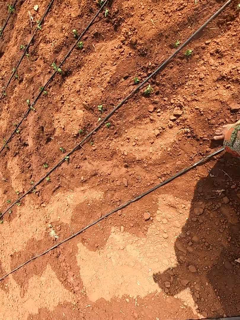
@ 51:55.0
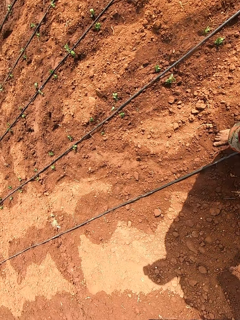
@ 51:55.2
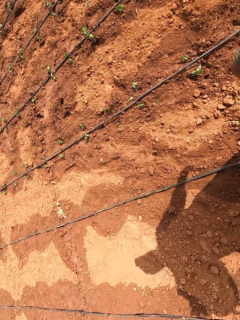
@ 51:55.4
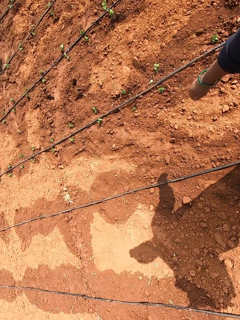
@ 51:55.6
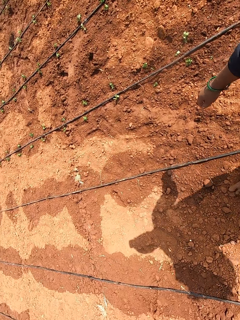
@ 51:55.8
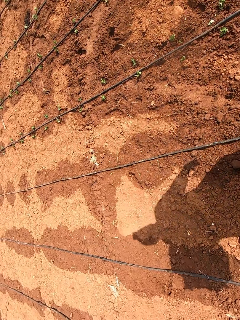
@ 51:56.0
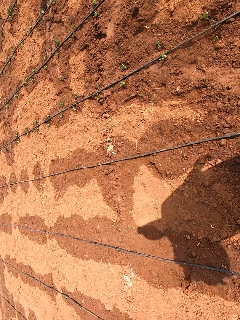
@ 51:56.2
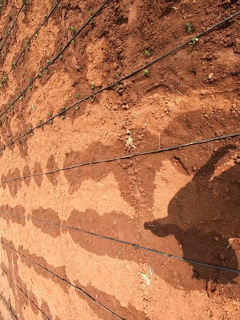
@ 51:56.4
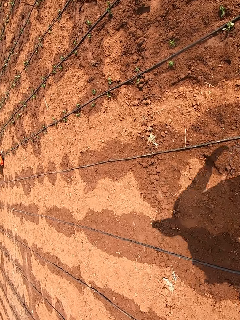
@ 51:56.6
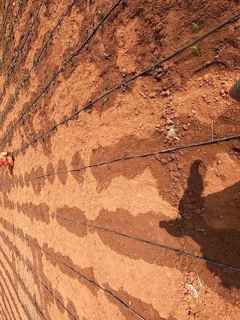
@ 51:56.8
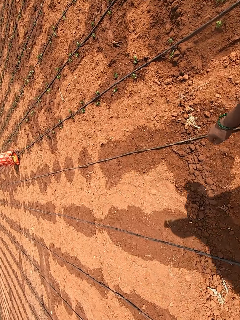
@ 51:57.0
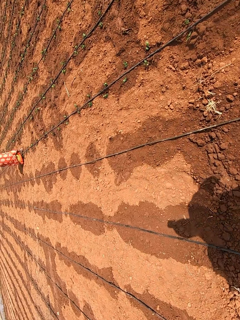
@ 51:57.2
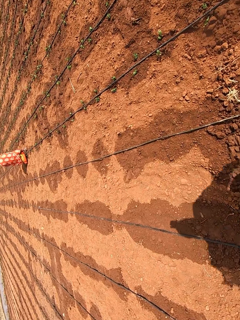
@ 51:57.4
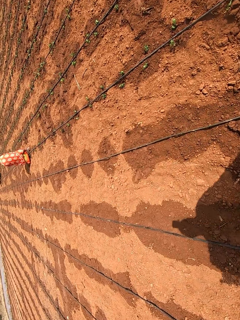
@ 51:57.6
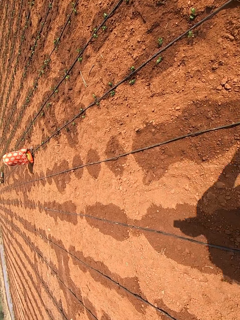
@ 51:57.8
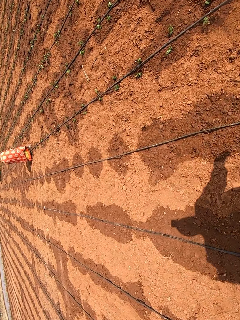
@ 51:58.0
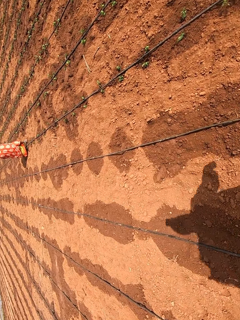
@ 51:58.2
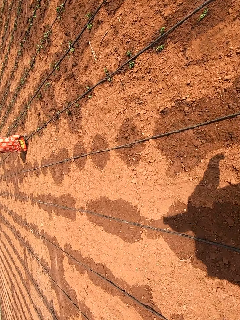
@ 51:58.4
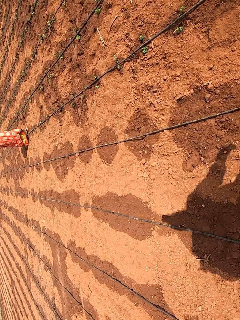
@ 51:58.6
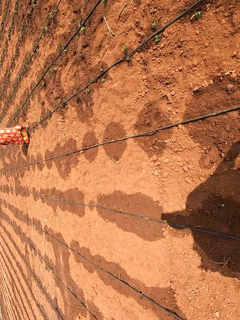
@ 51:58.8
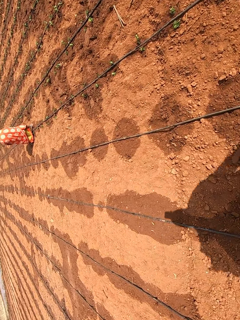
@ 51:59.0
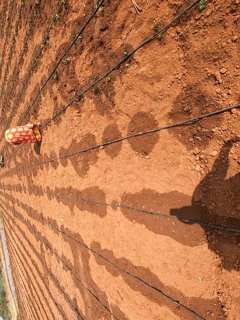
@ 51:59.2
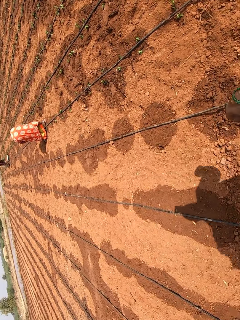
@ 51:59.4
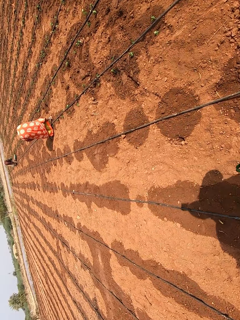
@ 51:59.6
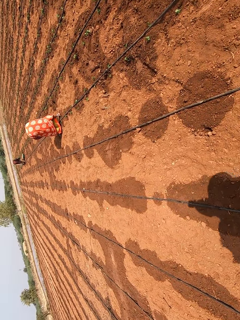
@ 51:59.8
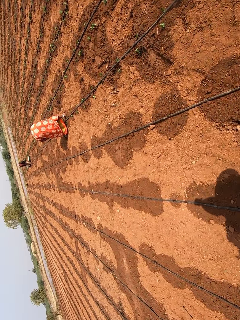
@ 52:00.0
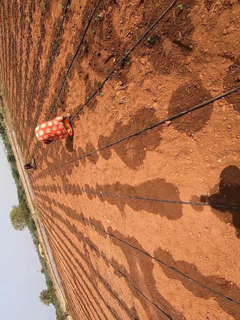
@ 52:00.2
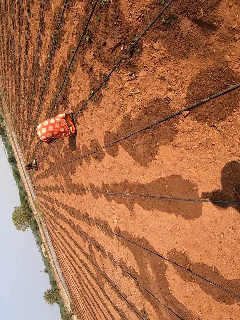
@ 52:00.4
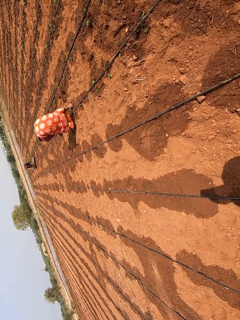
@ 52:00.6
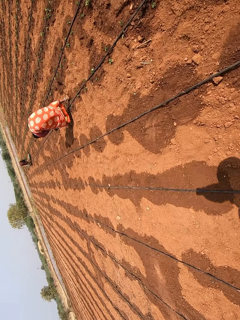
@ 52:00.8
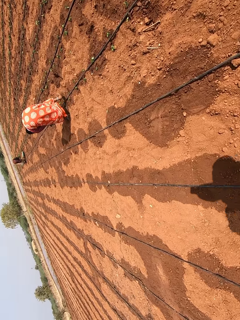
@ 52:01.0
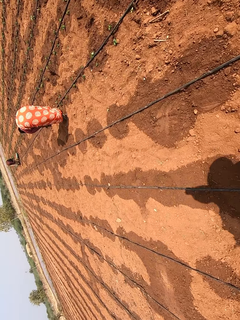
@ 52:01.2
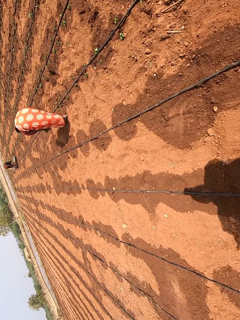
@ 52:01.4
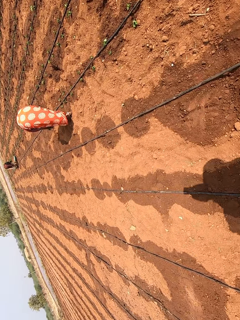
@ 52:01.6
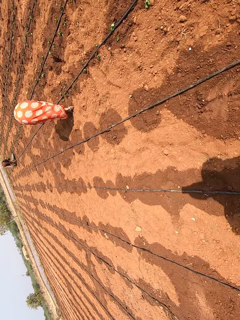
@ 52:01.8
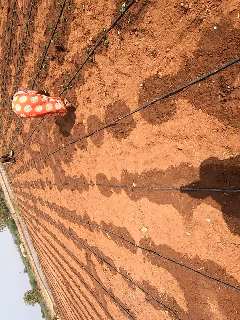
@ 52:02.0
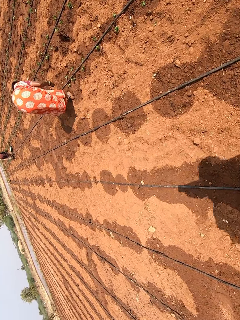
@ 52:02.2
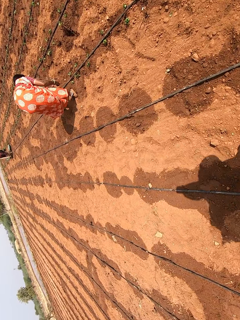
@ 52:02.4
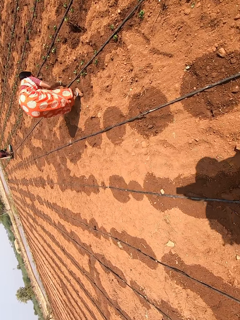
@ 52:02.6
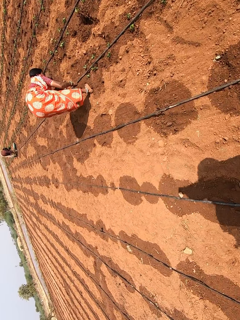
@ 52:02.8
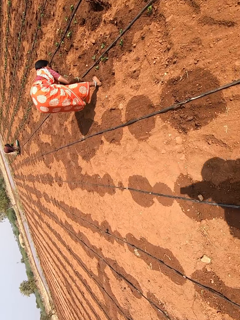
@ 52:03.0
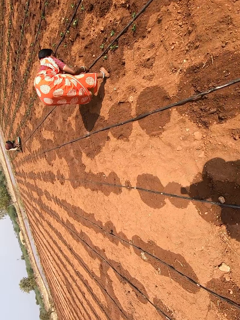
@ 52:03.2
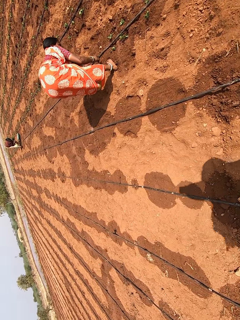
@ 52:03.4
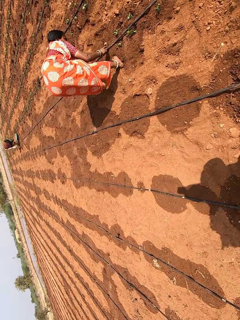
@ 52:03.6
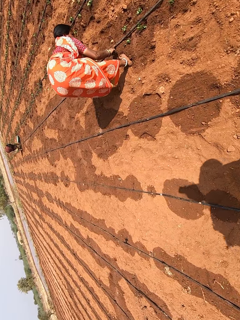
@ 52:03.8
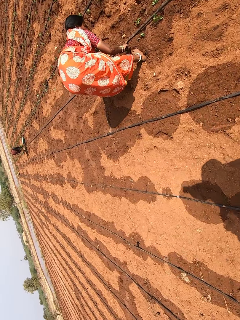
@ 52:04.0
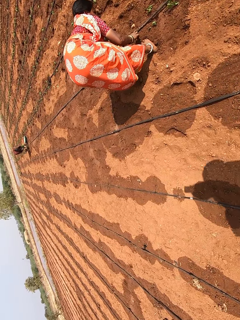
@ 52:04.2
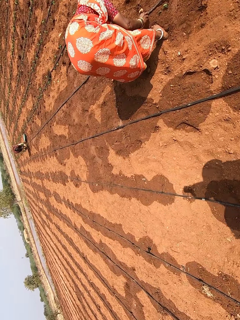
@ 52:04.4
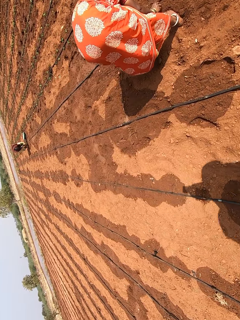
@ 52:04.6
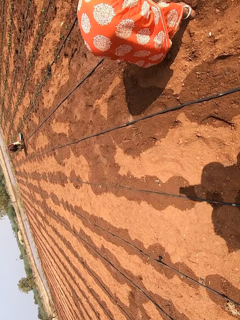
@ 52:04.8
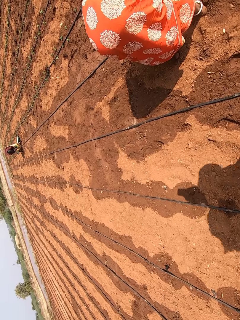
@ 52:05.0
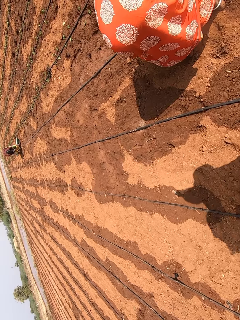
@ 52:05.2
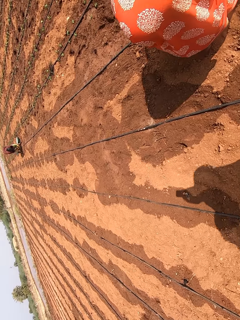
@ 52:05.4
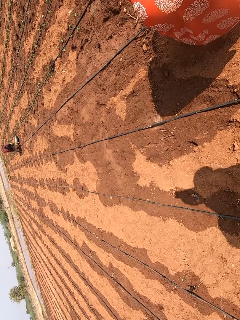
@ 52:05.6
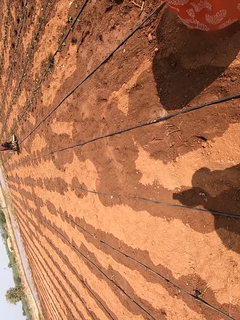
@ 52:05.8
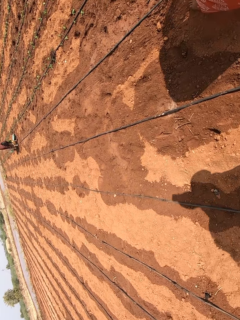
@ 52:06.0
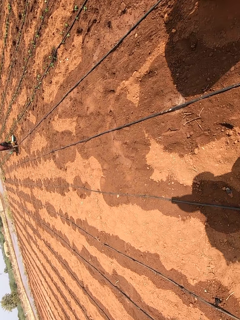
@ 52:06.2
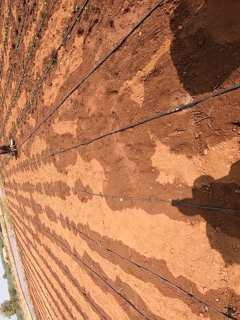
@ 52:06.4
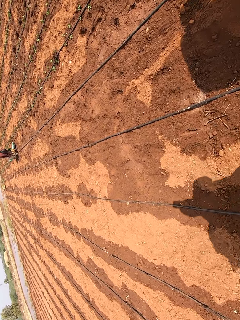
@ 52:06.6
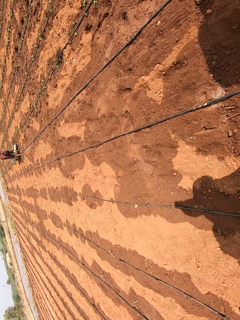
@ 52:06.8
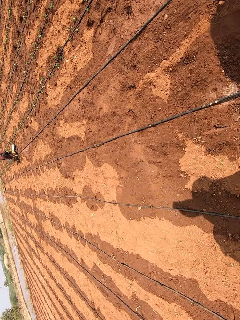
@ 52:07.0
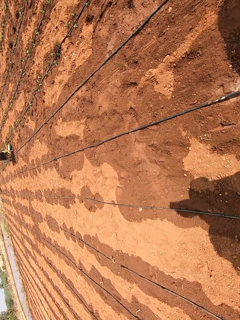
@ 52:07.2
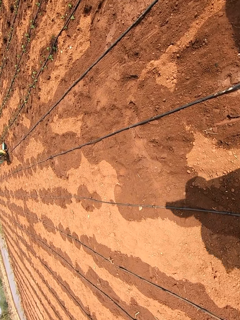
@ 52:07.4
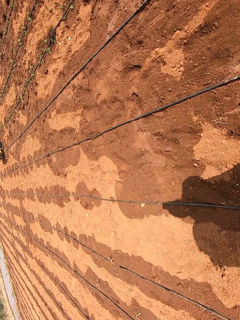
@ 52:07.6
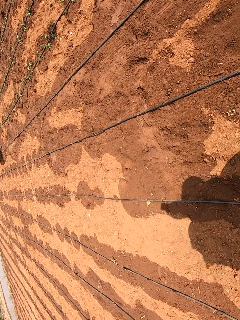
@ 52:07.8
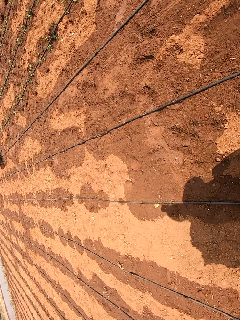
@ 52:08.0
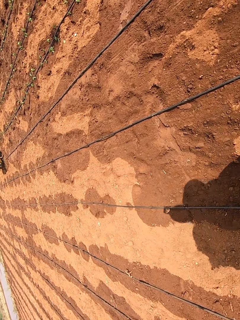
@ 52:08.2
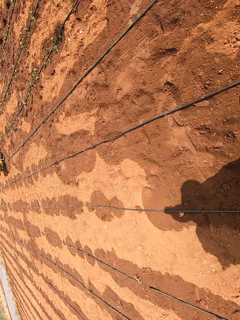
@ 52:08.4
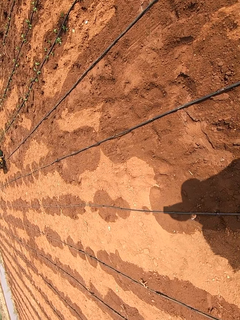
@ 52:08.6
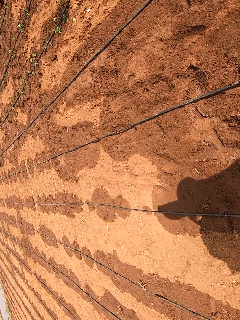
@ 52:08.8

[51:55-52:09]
A woman plants seedlings on the farm. Another woman plants seedlings on the farm. The first woman plants lettuce in the ground with her right hand. The camera wearer talks to the first woman.

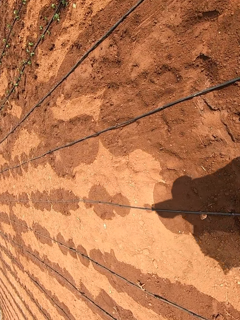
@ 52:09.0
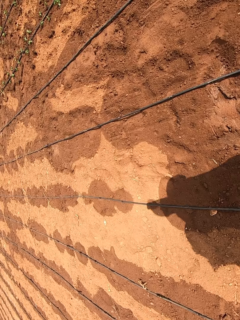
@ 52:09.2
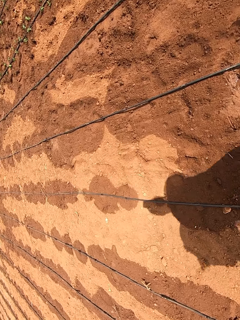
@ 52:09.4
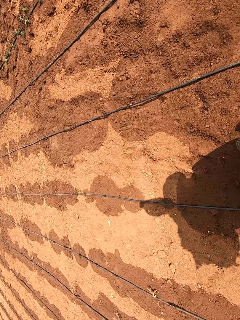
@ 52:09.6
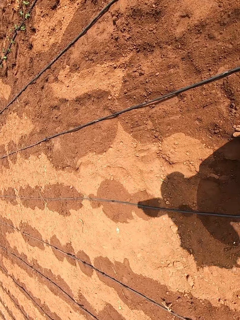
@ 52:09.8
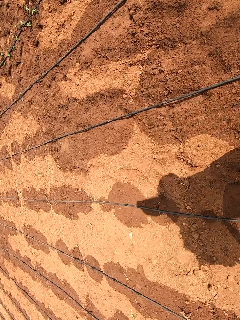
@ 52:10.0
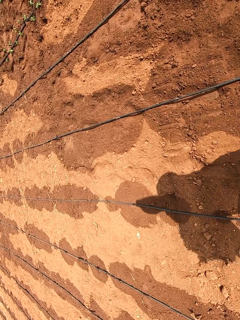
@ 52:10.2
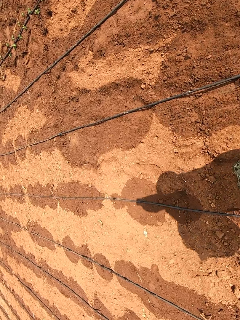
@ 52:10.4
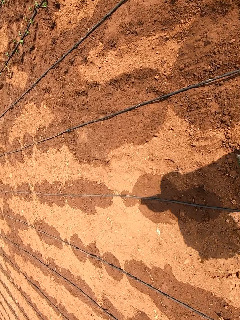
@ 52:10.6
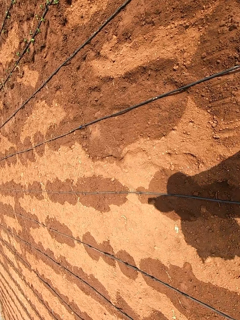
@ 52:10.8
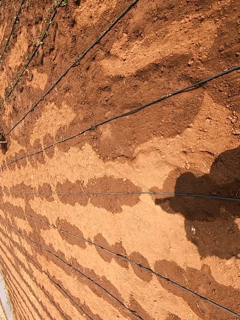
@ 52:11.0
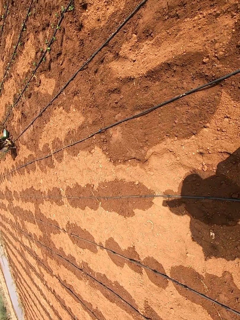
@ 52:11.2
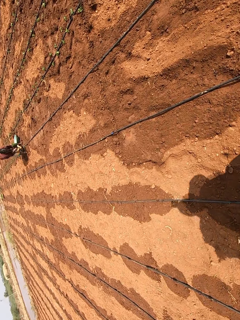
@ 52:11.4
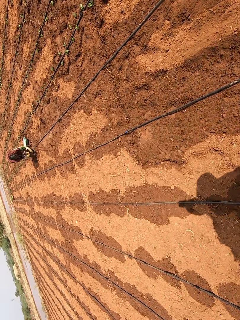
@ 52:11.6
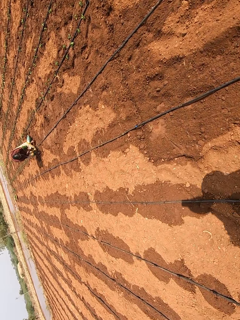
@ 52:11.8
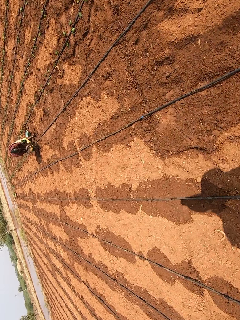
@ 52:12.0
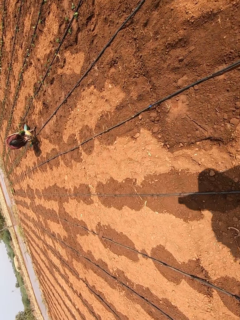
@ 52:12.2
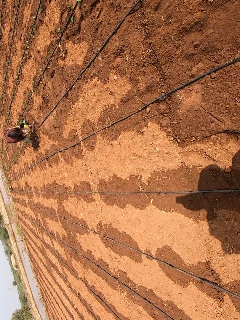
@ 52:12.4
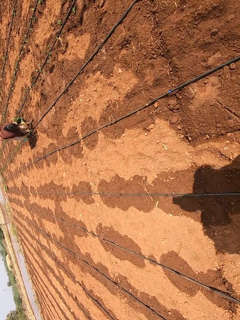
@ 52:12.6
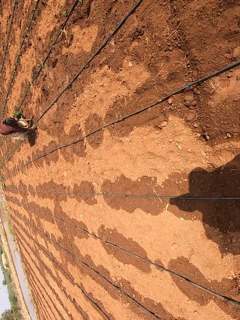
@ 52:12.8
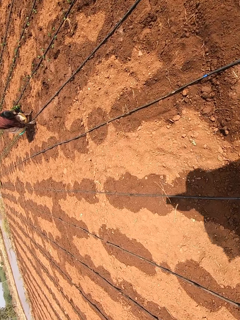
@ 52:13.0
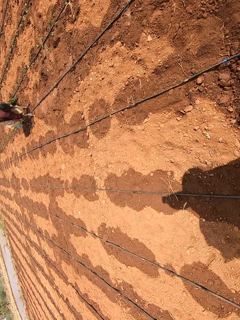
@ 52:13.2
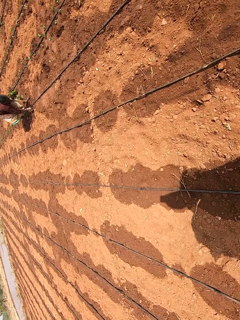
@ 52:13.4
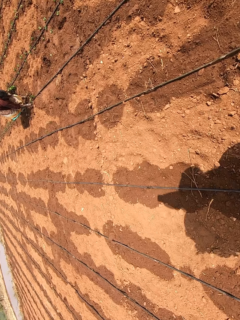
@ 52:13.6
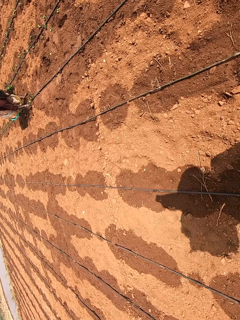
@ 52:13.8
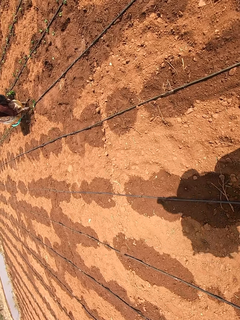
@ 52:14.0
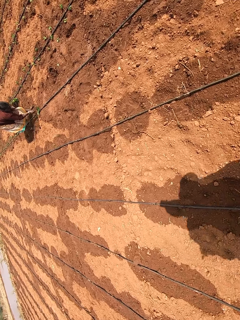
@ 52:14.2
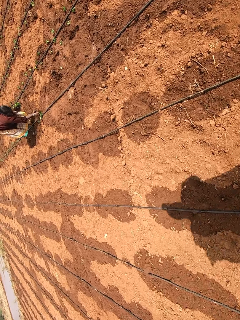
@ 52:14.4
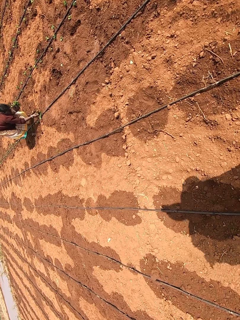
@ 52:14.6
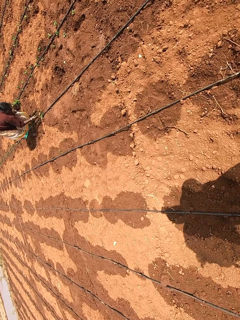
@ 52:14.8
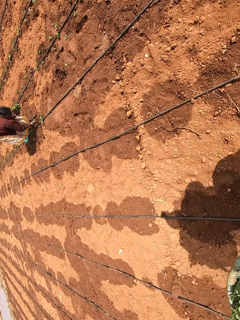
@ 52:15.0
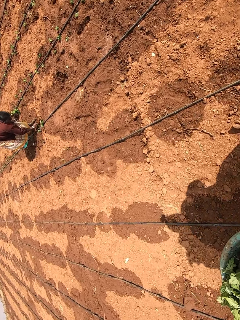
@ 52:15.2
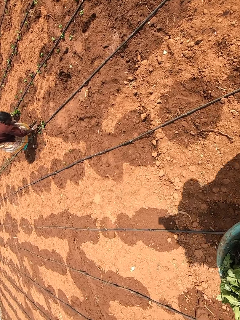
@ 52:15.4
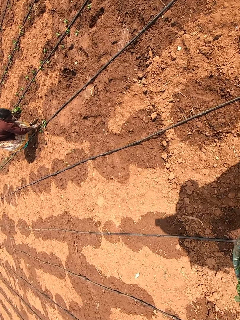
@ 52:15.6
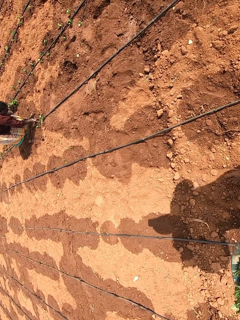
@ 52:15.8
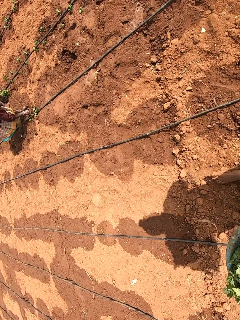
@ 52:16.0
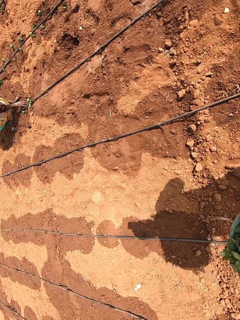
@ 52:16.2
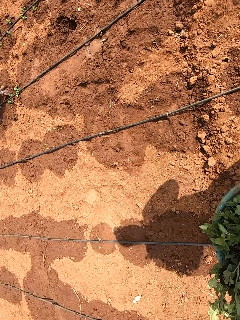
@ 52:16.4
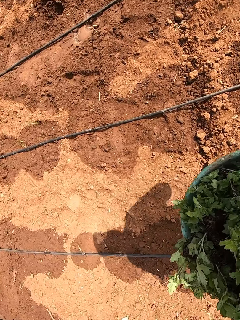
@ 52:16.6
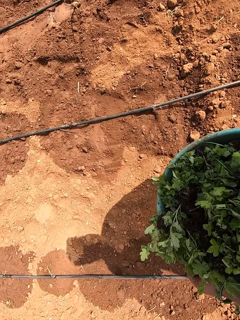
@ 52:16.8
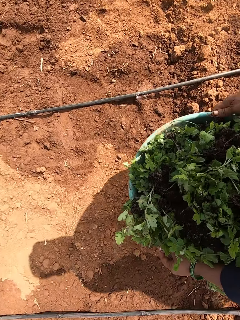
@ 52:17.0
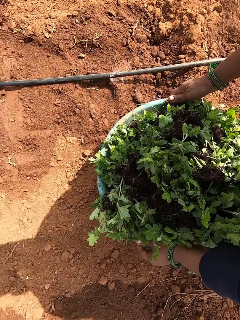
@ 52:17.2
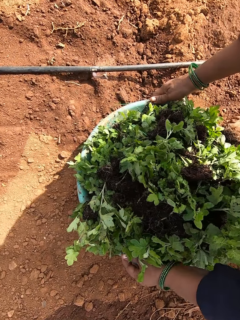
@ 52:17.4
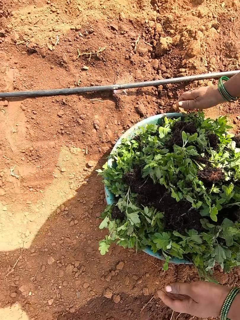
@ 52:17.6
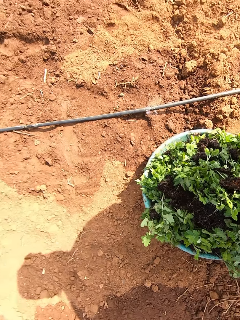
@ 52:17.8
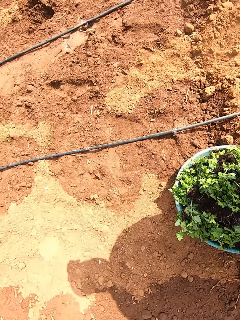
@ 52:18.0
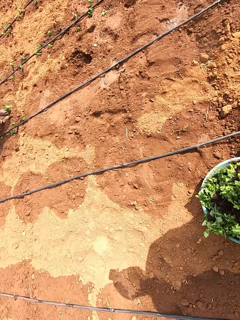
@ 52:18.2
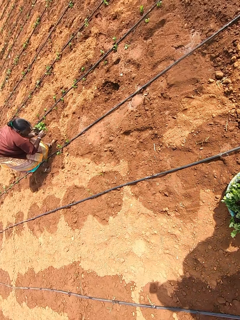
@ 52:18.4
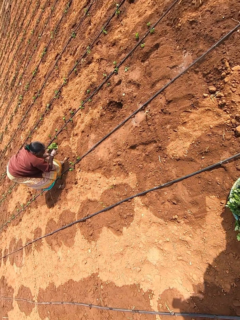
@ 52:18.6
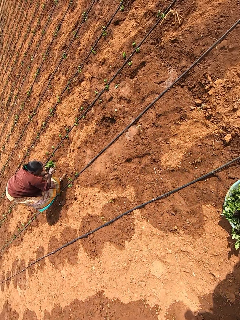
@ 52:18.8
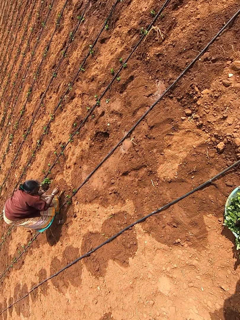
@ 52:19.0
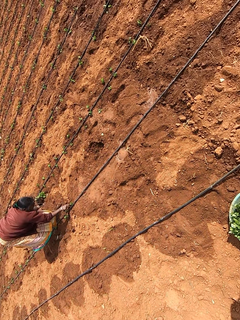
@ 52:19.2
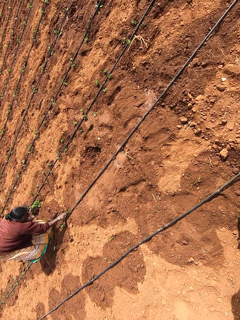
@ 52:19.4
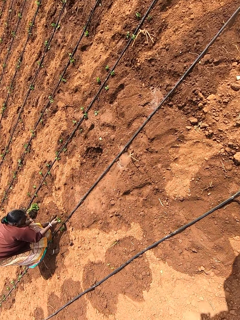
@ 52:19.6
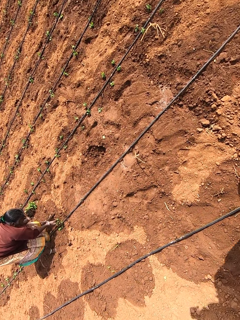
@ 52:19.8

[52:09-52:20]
A woman plants lettuce in the ground with her right hand. The camera wearer places the bucket on the floor with her hands.
